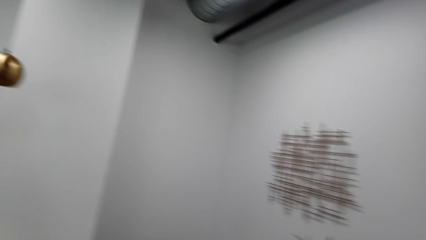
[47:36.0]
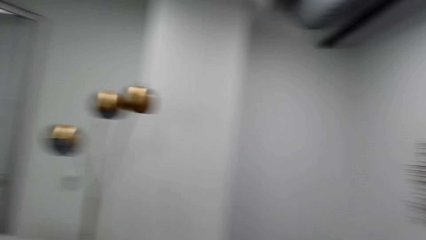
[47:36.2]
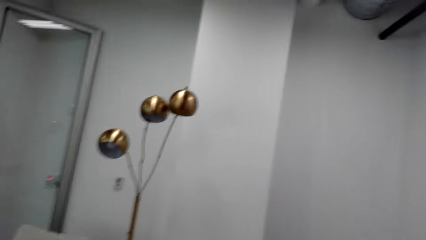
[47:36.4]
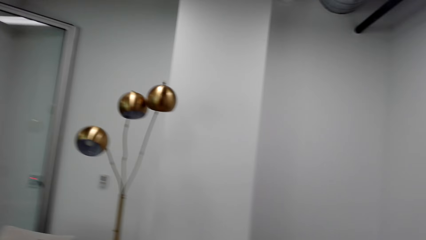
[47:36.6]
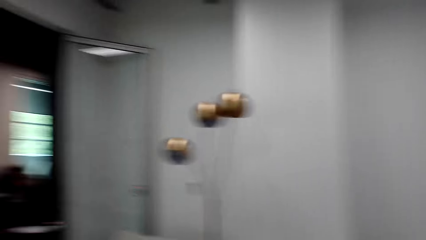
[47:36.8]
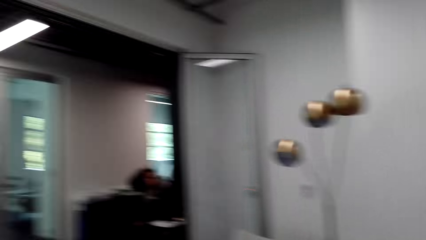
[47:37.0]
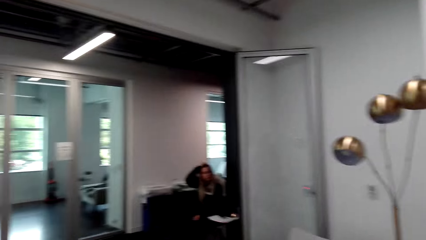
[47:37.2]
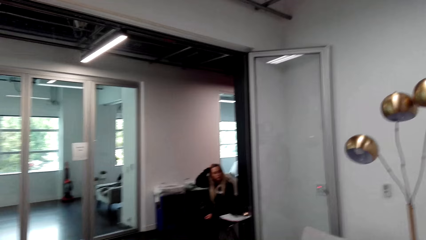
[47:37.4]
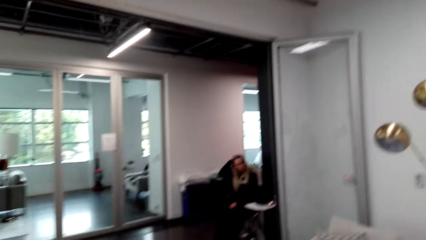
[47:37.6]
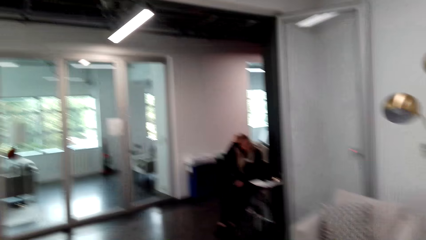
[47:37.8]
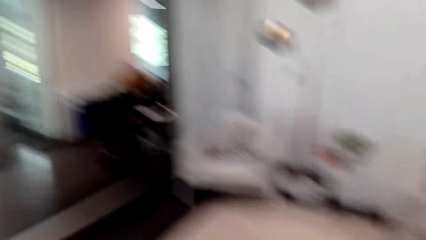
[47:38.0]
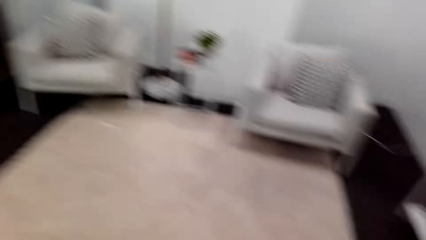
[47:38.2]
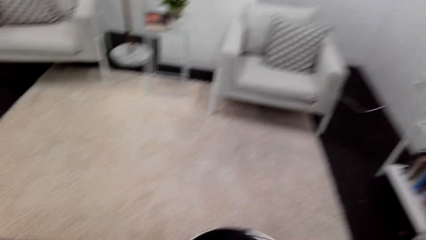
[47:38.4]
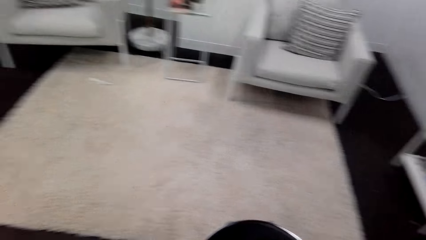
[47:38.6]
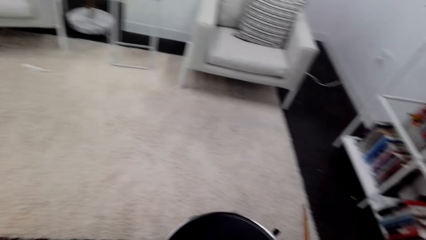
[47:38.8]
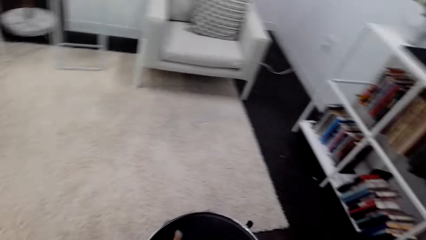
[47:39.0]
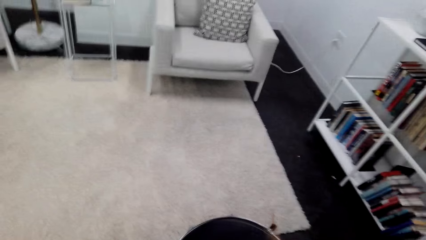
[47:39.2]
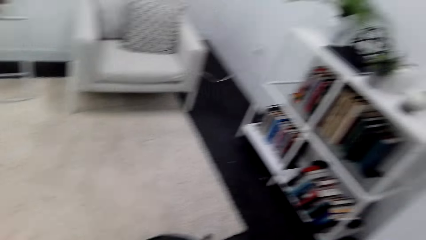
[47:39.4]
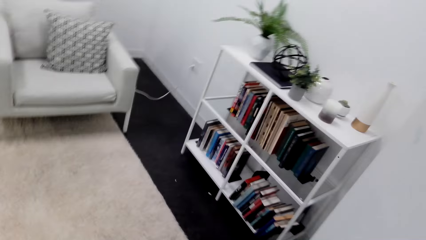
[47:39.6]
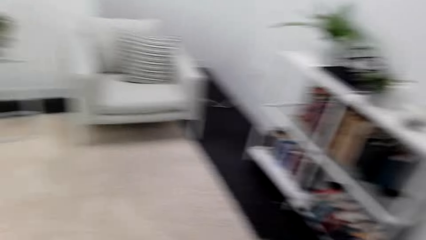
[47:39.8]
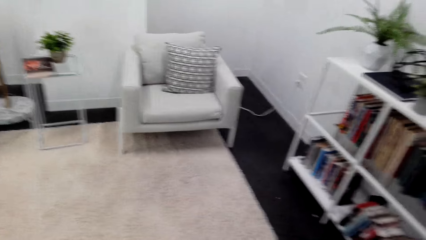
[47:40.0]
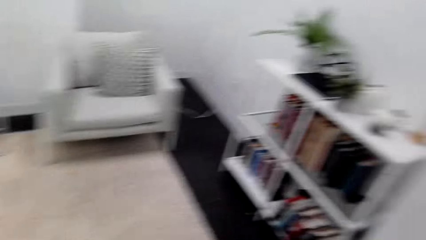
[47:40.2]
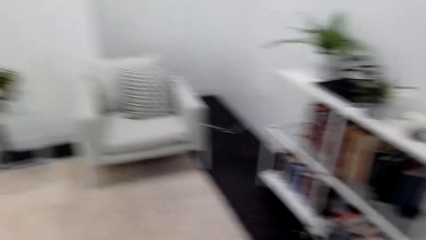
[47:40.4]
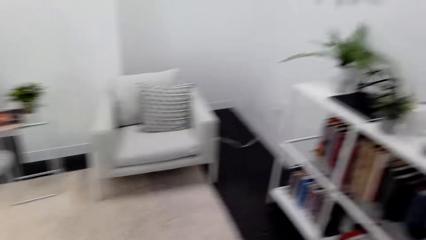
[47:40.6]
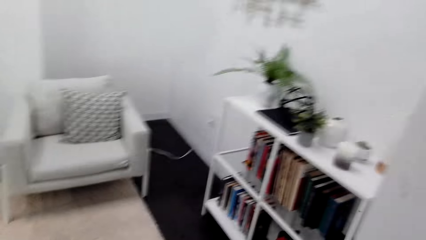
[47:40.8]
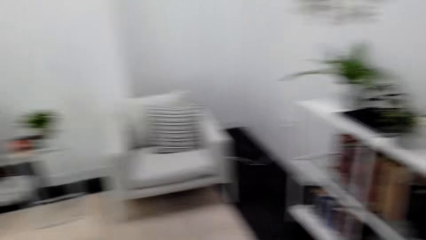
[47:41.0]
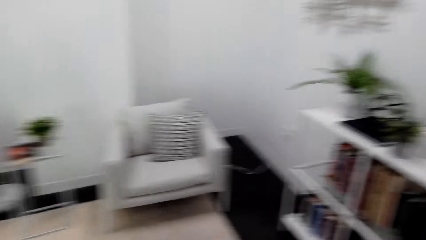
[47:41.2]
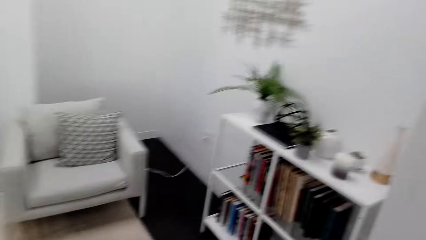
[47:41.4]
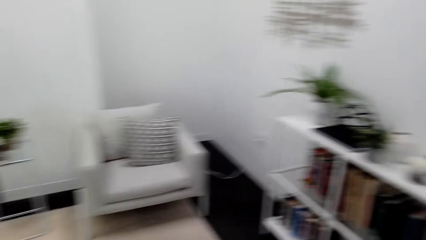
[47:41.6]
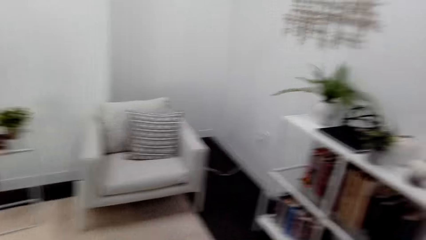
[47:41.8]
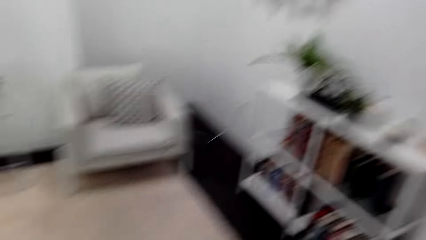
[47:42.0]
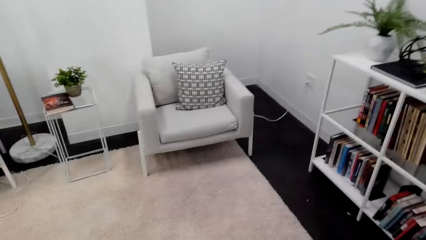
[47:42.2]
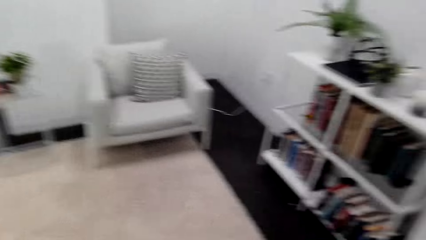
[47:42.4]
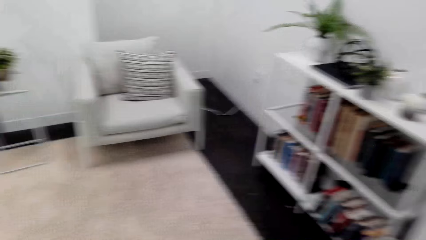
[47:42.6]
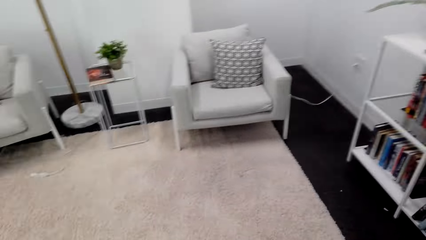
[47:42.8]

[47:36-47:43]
The camera wearer beats the drum and looks around.

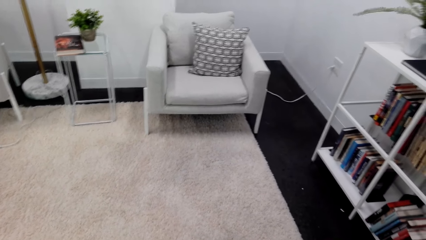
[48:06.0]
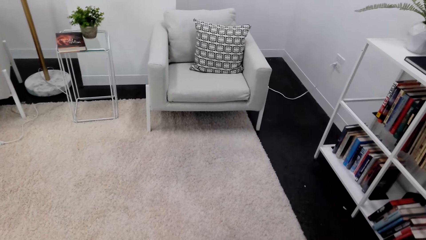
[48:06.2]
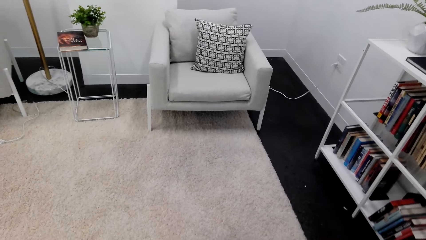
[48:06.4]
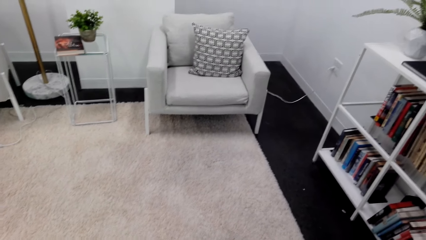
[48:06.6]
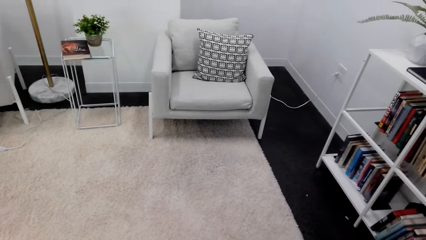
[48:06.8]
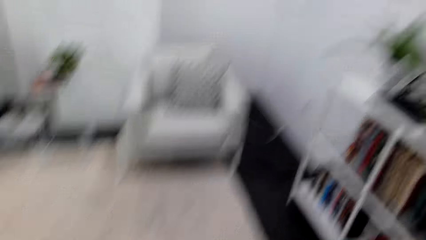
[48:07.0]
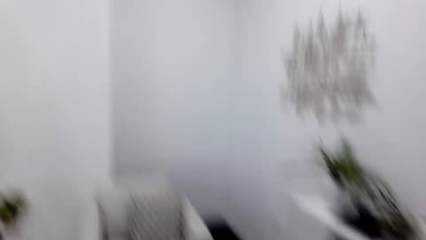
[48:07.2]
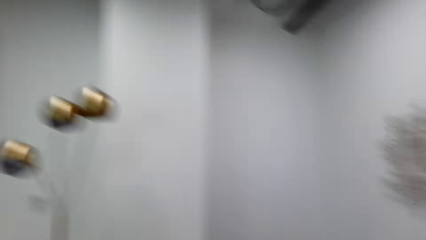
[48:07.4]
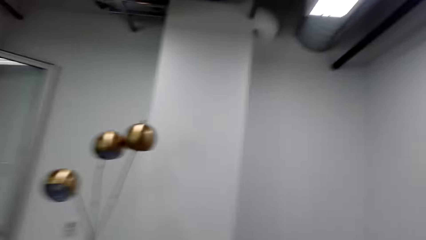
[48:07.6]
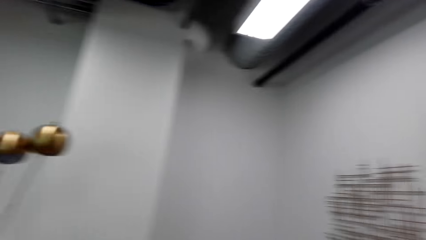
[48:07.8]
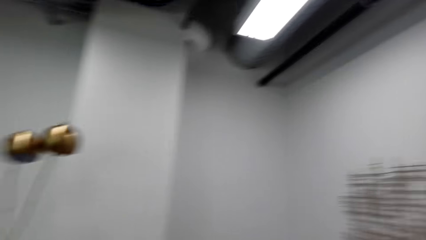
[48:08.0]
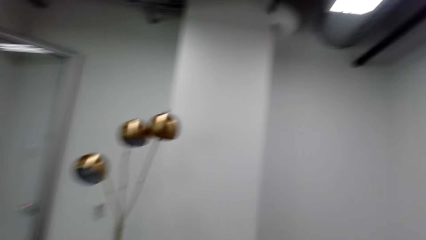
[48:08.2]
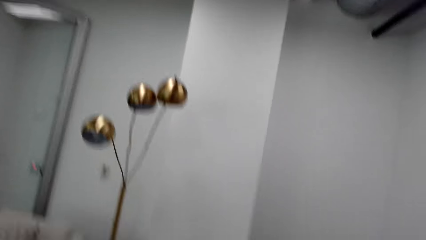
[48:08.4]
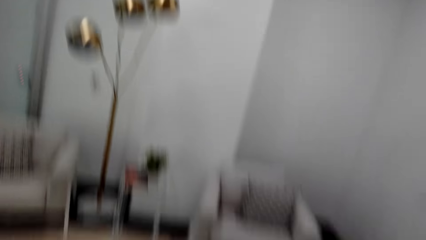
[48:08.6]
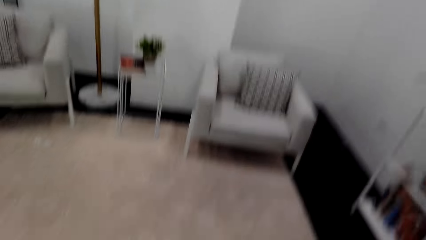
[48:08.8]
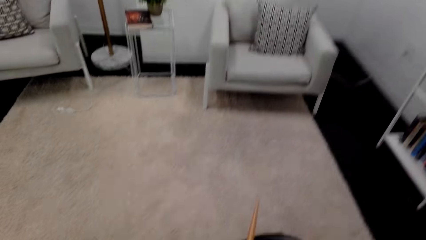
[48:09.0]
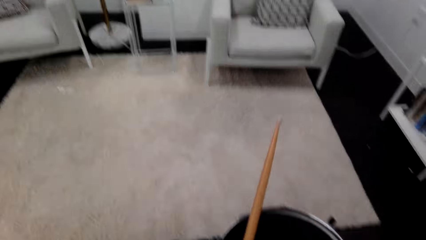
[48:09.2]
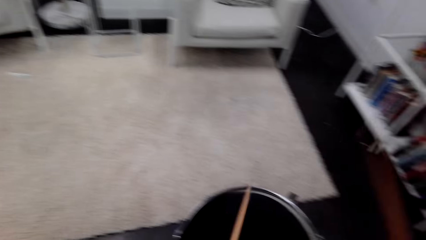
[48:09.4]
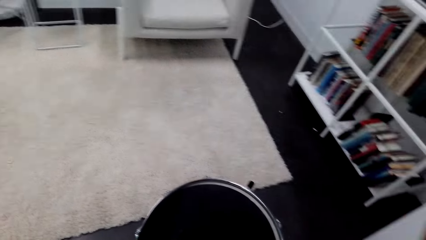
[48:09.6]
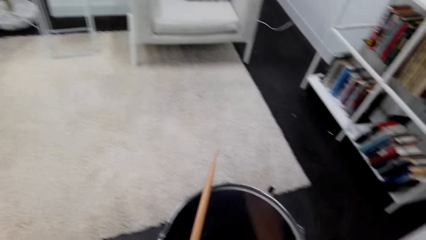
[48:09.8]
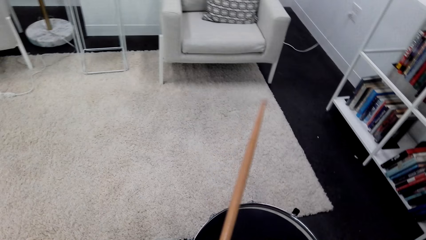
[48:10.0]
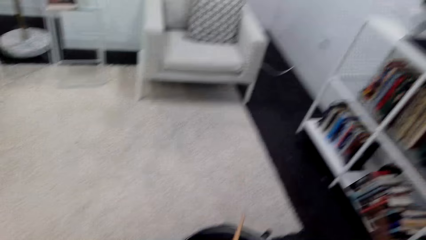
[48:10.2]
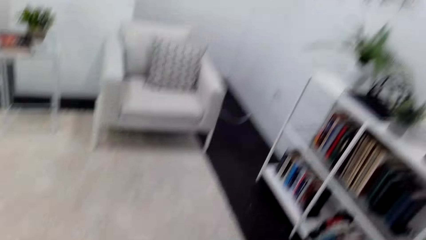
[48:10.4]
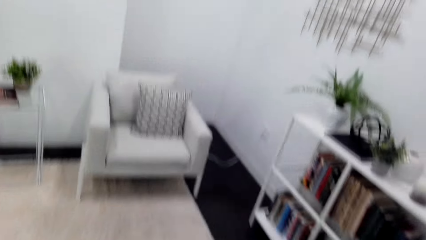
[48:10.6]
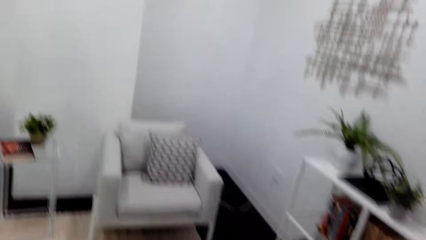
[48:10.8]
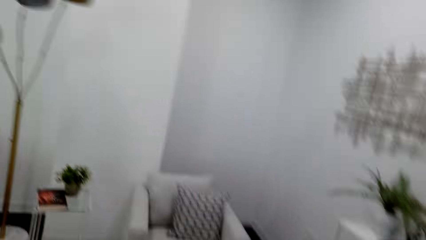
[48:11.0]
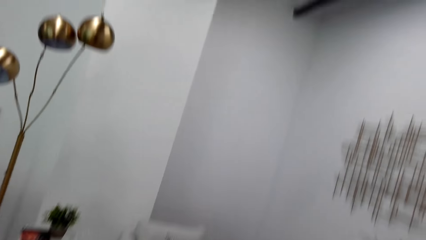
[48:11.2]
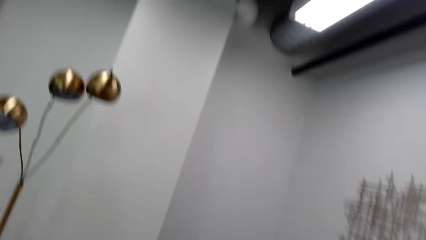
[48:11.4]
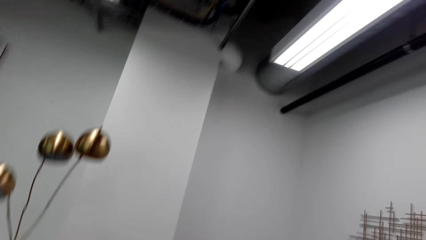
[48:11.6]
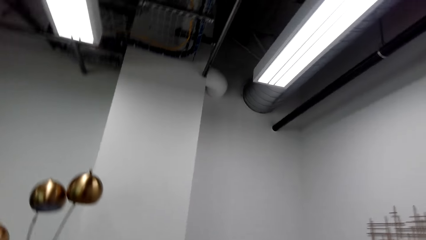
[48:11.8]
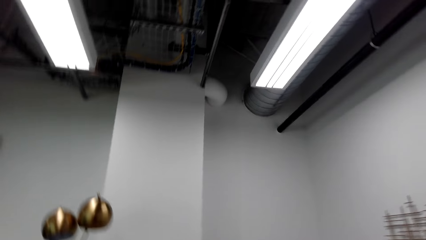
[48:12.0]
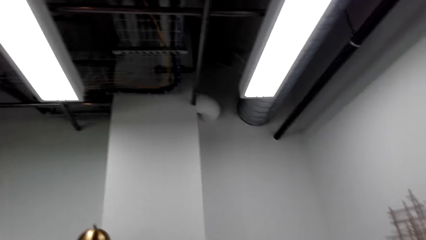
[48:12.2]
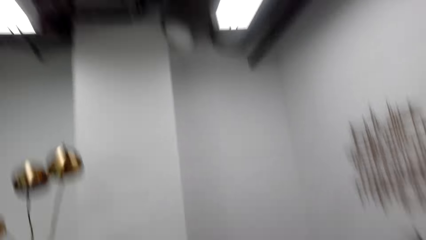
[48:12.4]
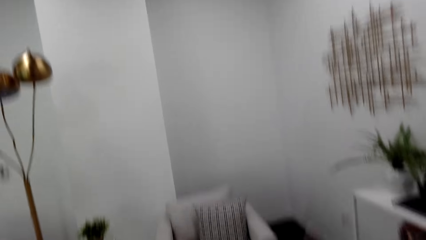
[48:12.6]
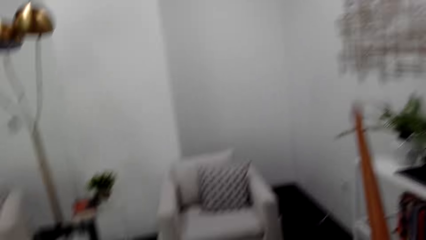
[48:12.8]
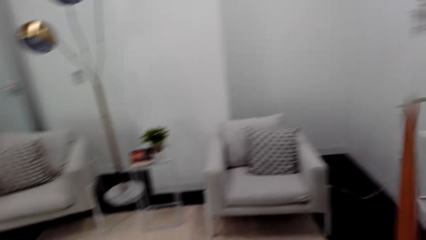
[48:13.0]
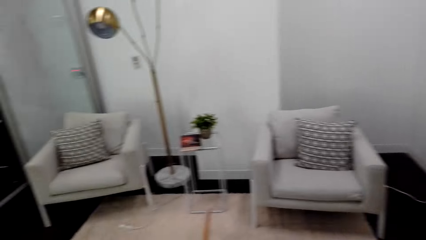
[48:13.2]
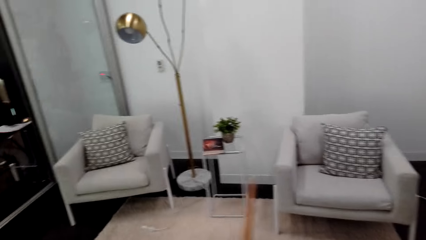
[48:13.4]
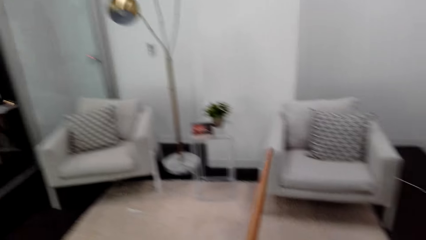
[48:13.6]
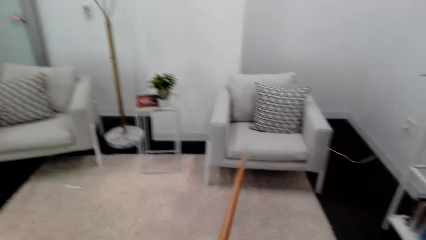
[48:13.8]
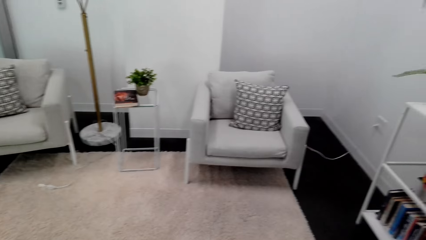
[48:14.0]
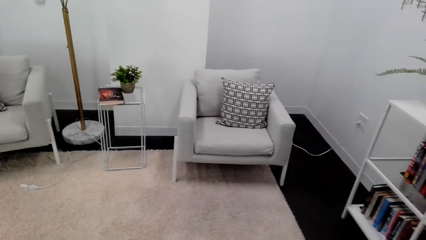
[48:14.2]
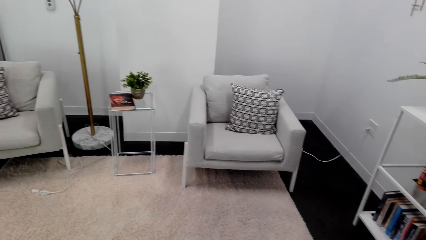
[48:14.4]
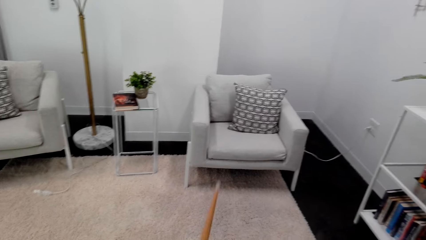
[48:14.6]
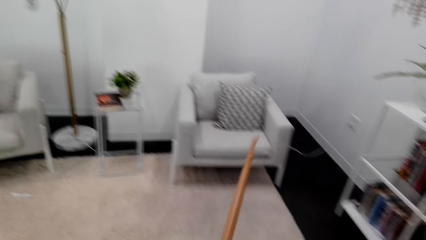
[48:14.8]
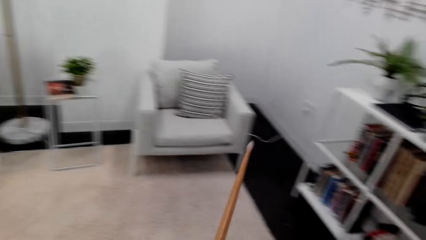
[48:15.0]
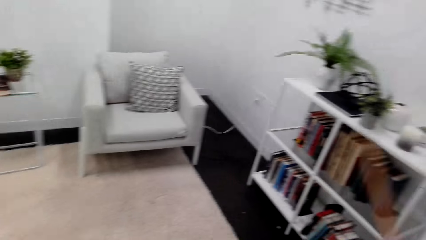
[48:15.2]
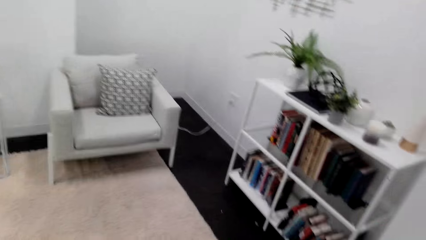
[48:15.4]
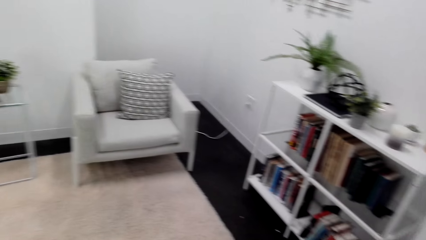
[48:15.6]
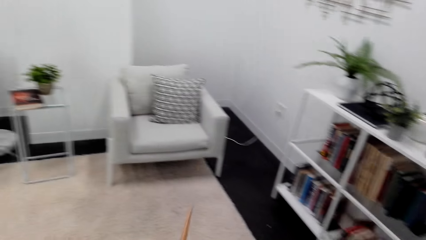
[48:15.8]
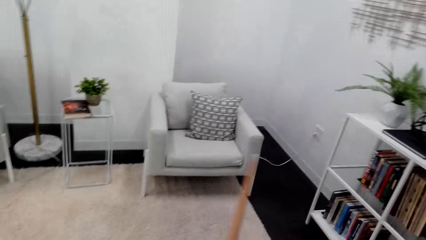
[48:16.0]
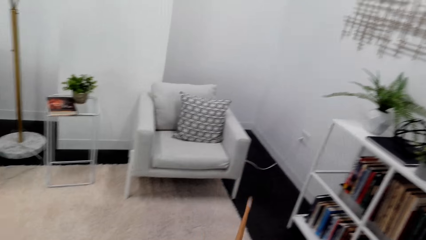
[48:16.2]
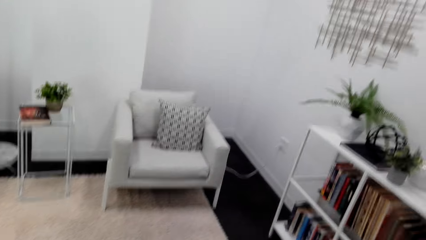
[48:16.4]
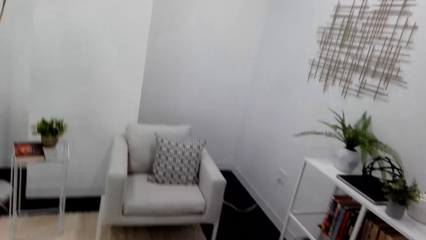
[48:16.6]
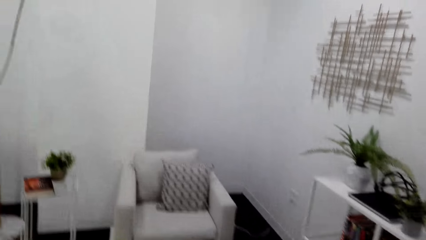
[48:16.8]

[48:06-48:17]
The camera wearer beats the drum and looks around. They beat the drum and look around.
